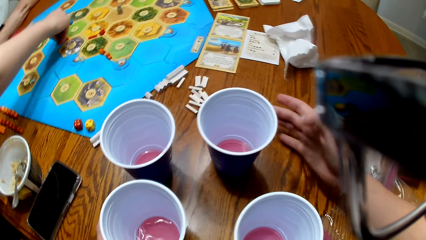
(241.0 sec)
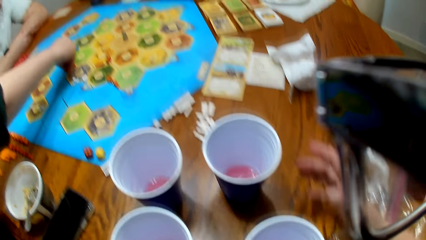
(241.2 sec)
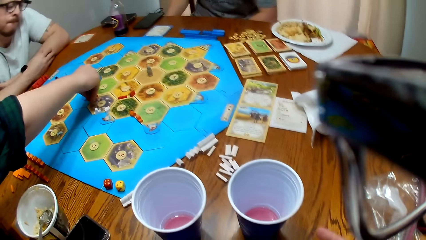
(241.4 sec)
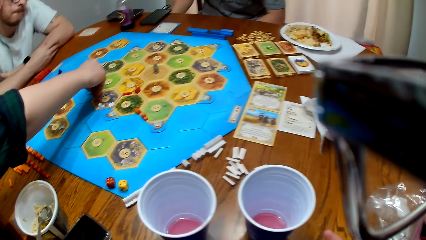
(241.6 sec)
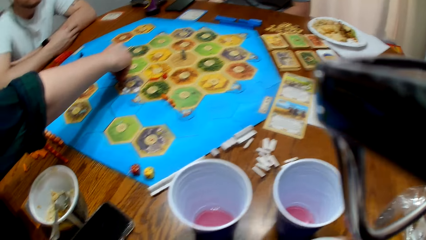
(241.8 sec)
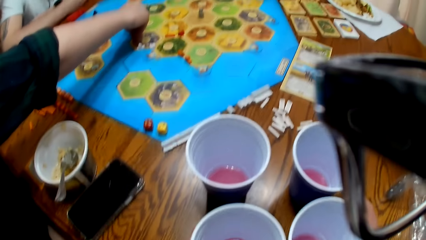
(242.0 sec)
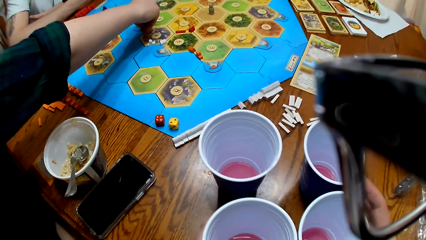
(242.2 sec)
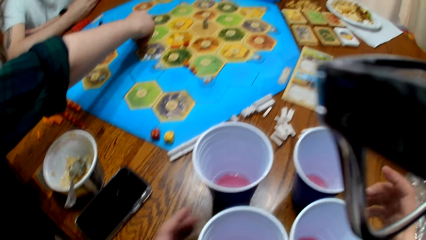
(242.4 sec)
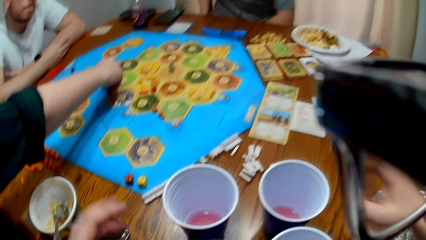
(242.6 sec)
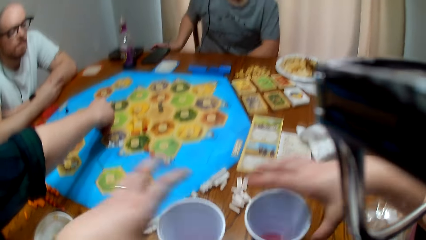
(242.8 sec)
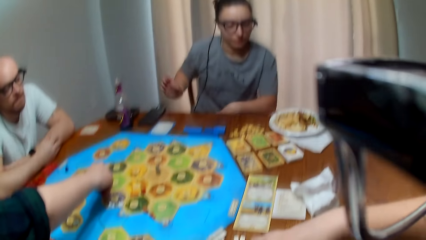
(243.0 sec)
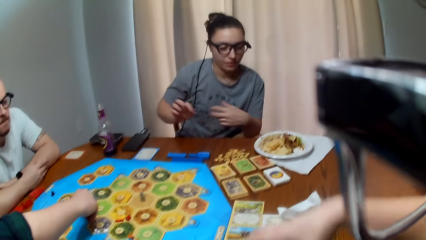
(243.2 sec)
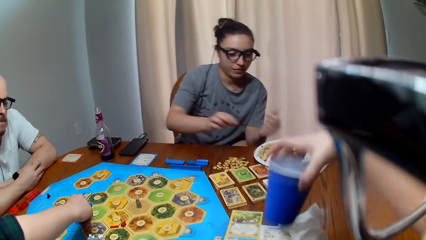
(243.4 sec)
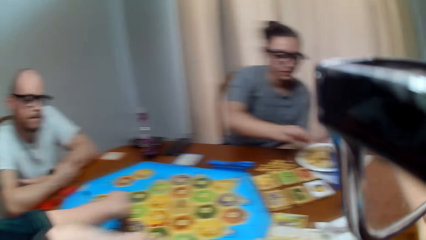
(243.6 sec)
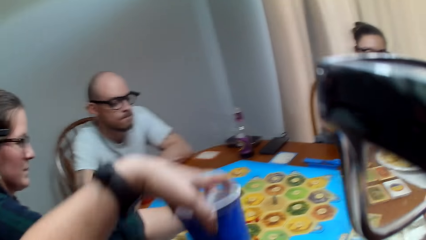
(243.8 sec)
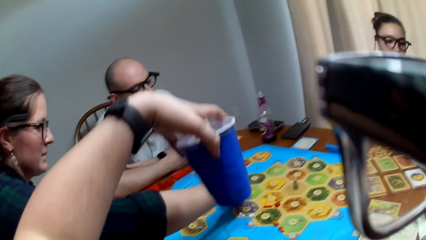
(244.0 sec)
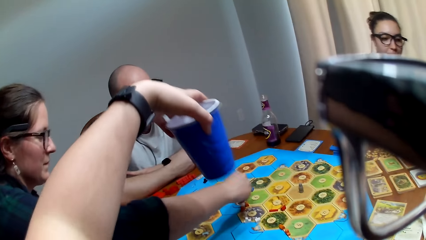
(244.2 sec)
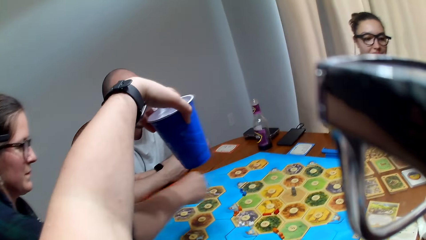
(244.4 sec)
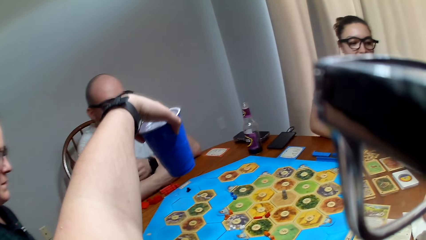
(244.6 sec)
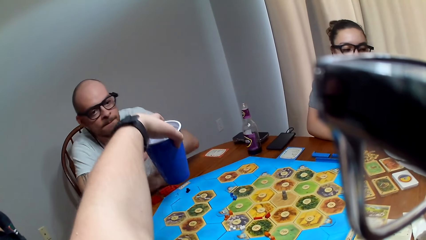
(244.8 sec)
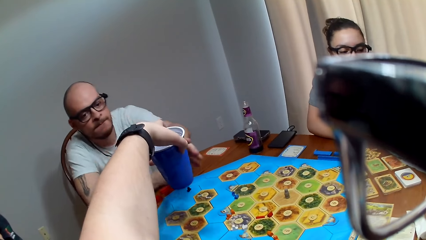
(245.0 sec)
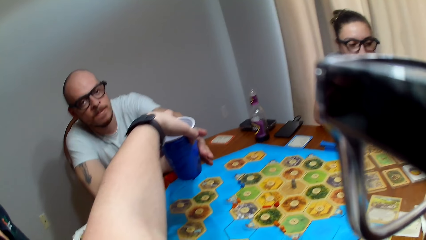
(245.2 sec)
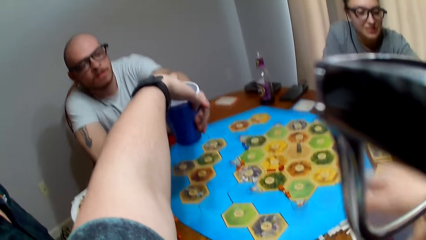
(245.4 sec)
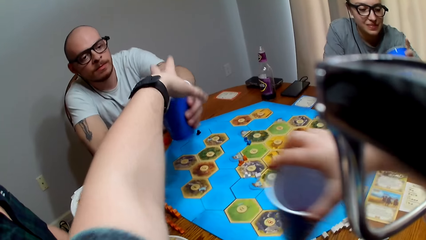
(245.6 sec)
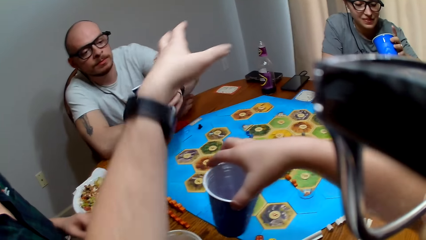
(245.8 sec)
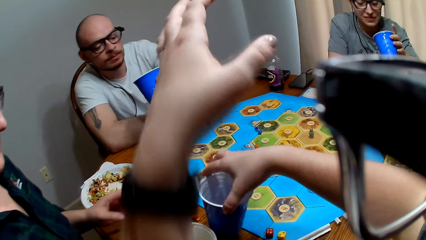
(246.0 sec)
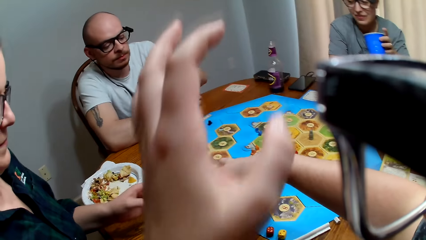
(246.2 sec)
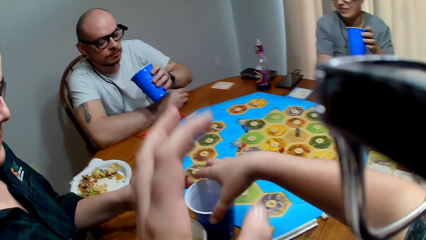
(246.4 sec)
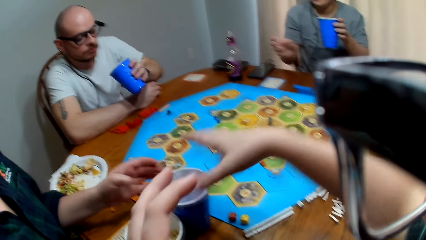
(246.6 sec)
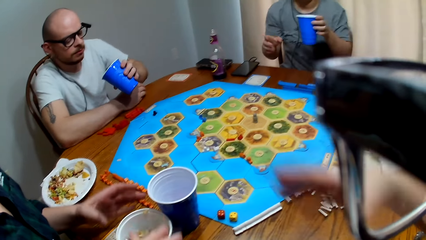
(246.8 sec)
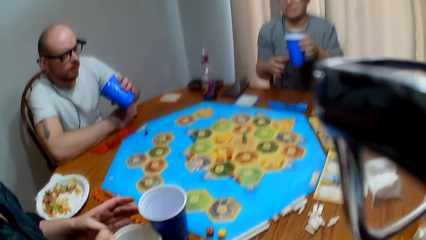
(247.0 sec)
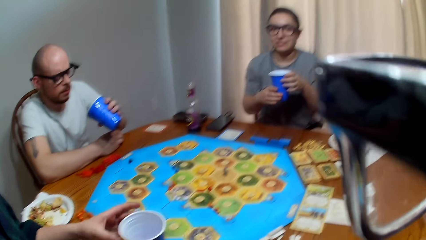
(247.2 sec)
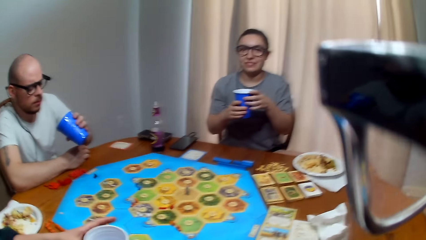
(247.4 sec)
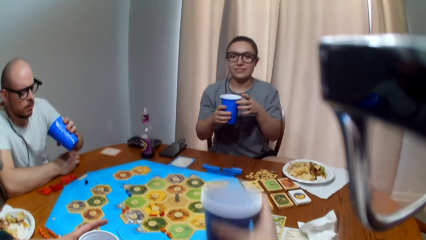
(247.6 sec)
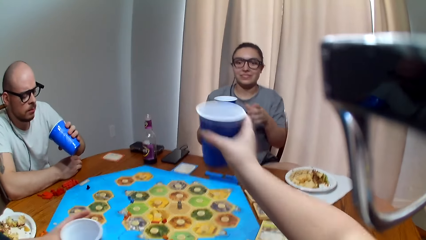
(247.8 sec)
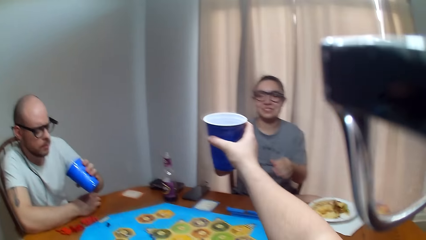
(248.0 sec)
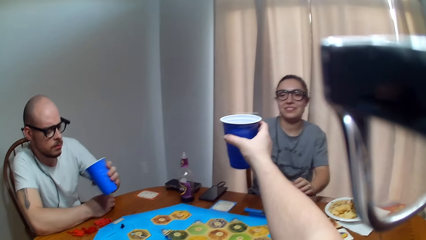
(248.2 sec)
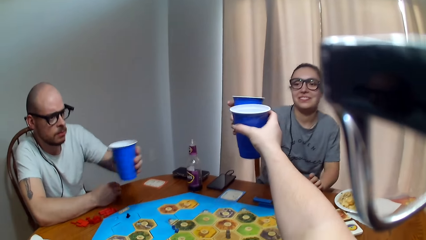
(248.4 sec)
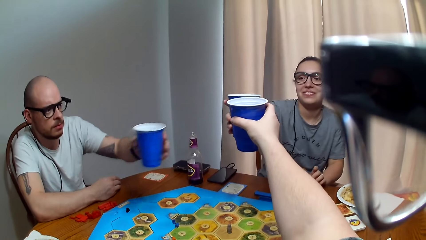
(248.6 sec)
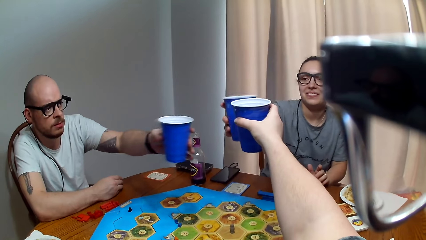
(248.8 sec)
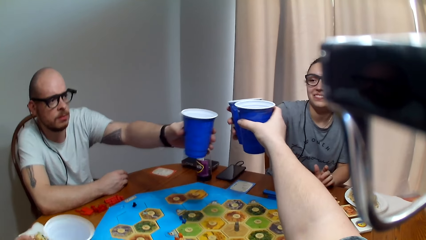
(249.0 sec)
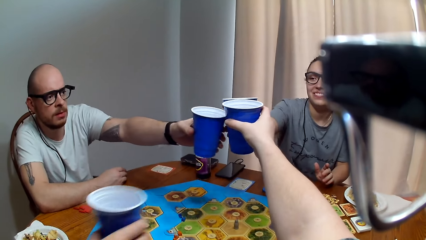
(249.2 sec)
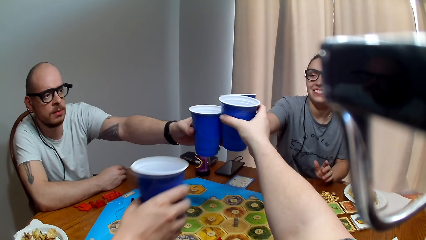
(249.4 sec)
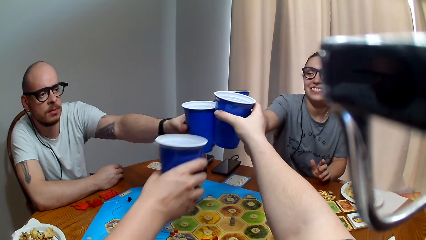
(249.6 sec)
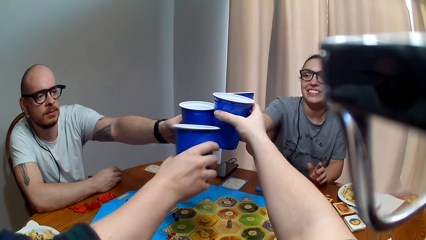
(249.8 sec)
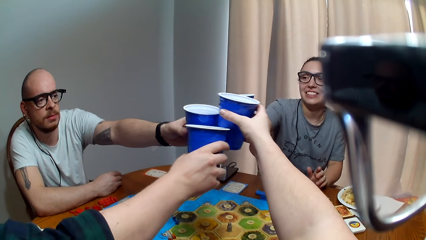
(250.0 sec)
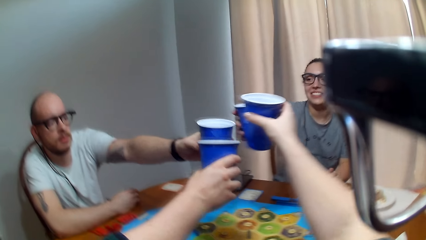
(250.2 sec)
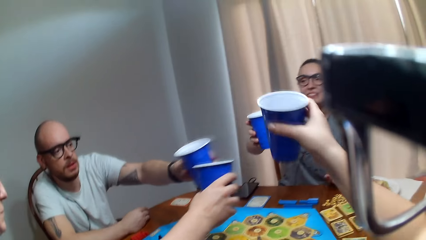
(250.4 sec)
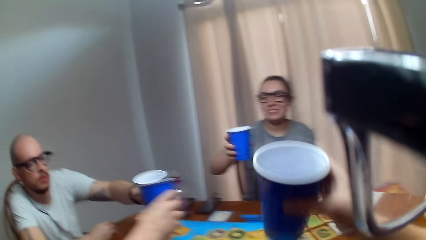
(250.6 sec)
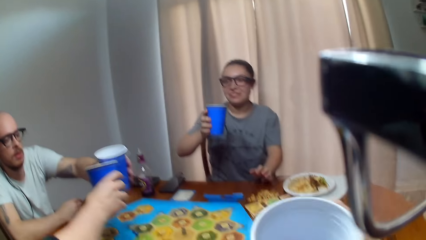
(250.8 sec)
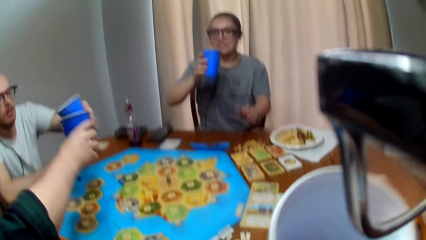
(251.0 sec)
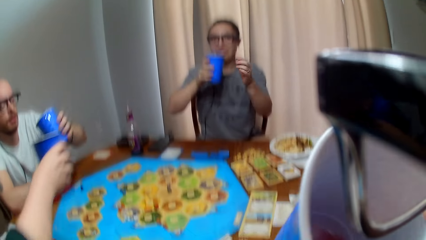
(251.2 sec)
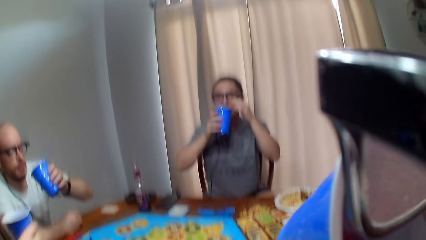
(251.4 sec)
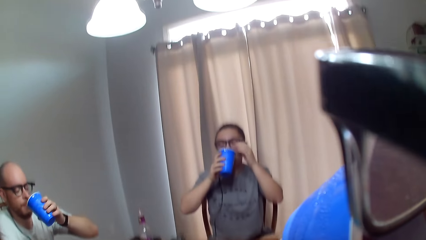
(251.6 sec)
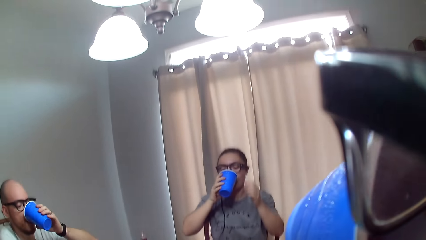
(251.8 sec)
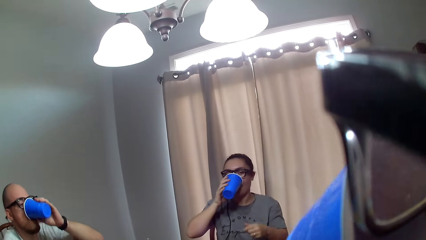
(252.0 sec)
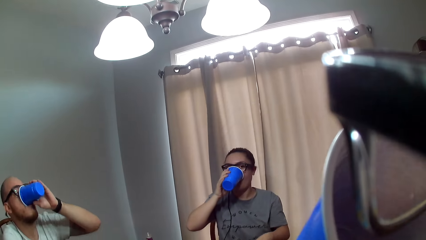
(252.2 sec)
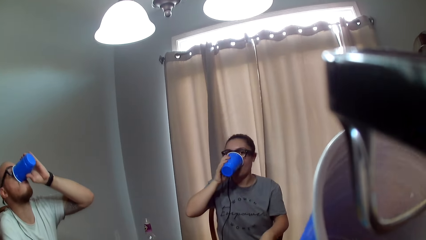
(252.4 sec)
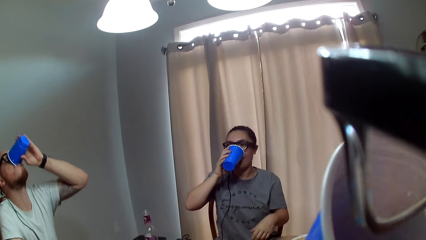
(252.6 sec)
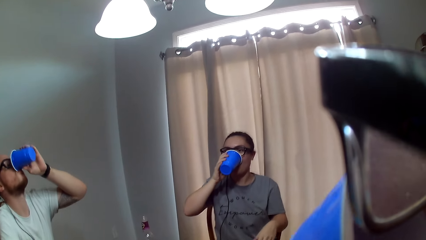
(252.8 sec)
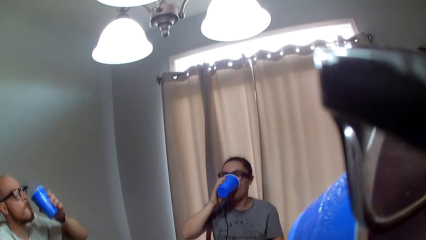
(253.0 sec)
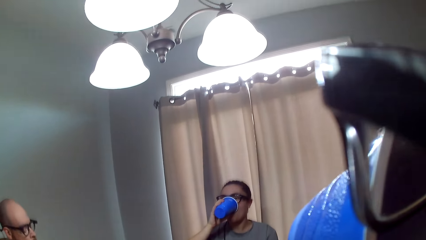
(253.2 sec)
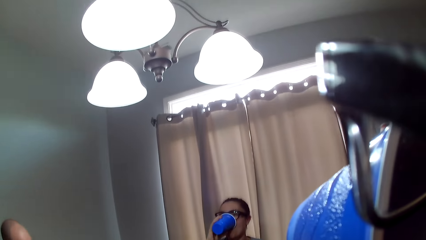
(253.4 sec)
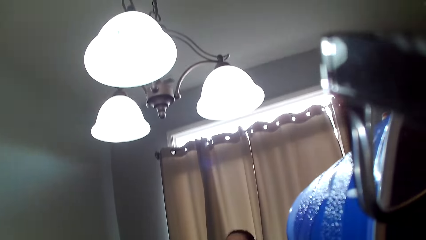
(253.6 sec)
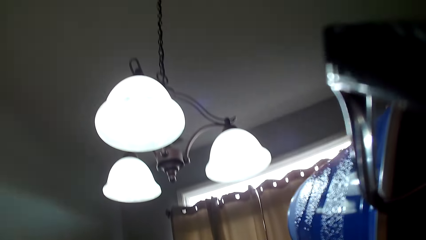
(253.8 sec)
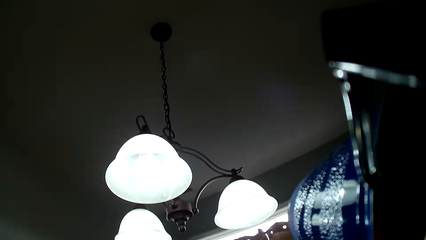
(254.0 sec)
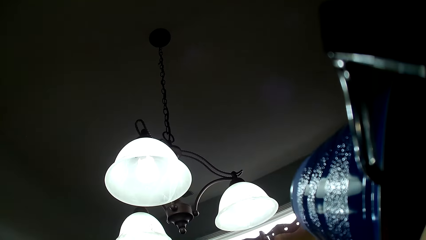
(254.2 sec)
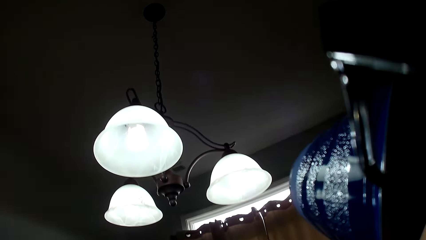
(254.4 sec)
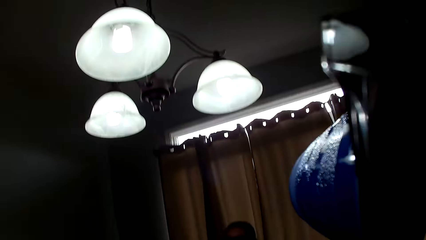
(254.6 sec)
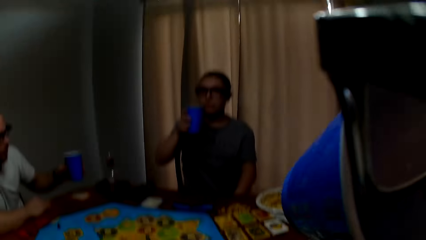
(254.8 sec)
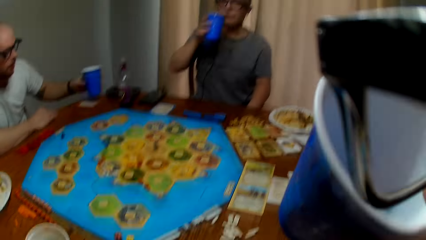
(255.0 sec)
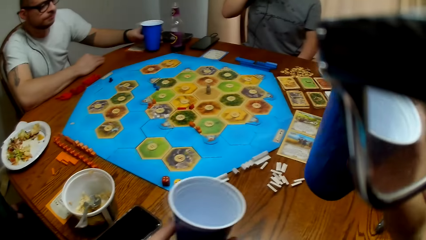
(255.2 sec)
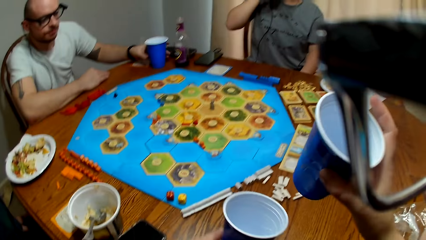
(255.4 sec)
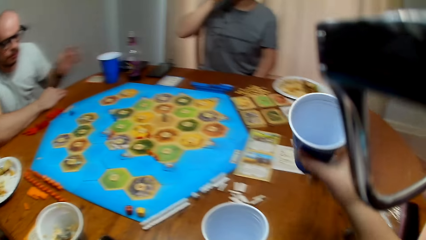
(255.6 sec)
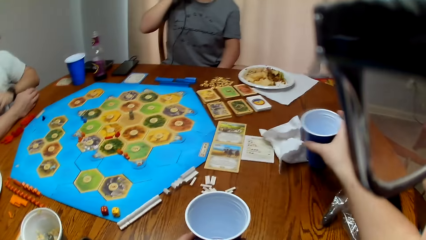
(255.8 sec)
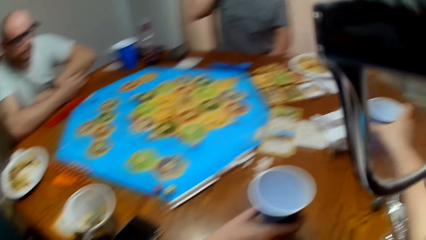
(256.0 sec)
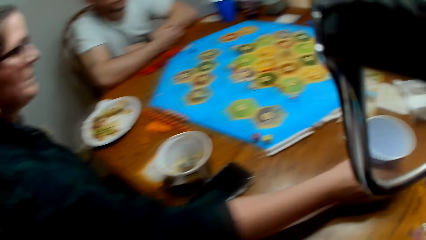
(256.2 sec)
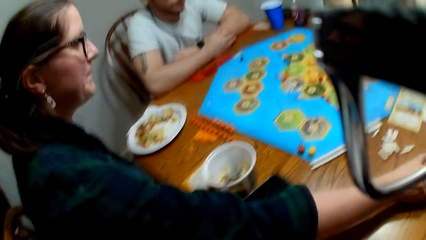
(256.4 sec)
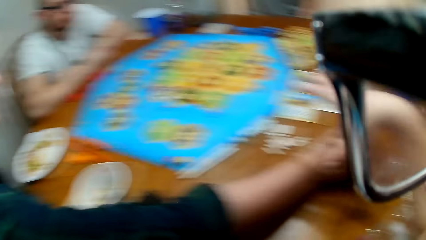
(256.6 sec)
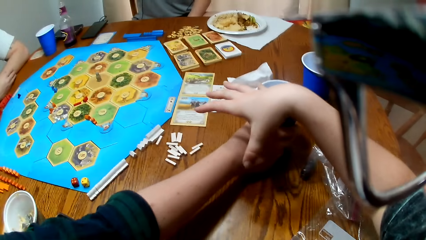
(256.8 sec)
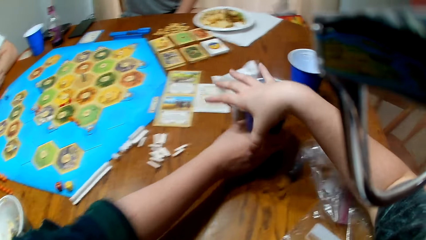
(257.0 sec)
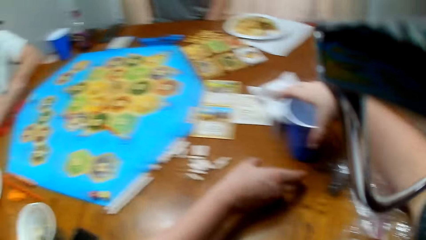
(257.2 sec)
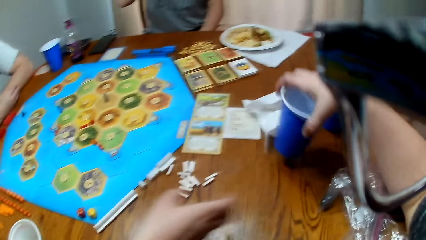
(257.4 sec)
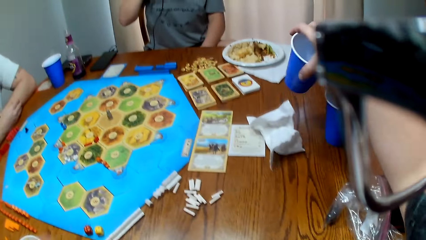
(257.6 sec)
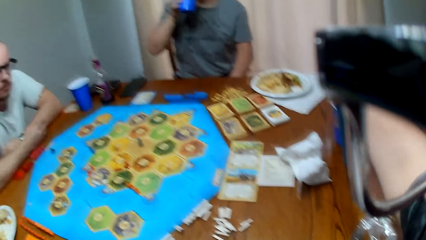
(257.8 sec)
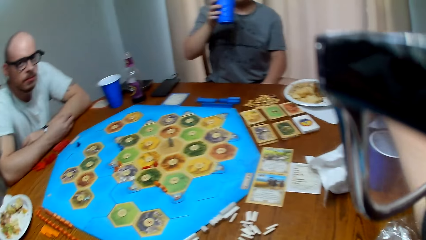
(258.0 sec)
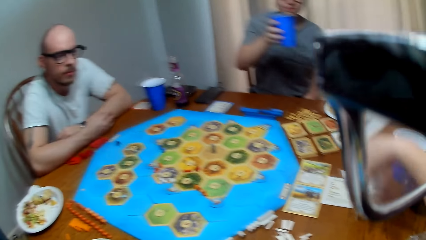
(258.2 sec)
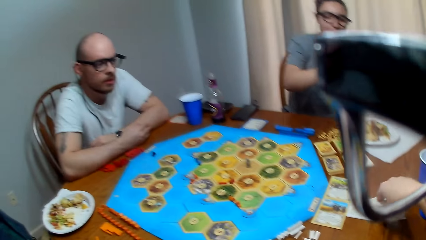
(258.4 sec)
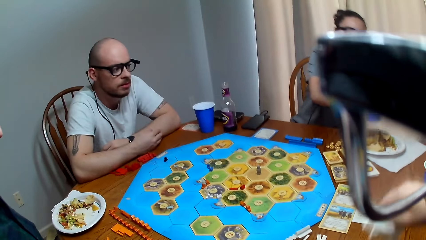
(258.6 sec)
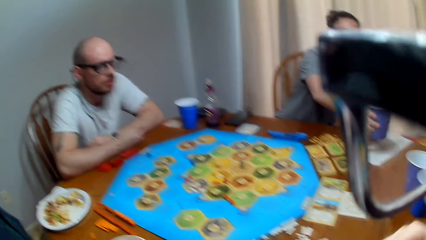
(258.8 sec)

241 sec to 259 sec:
A woman places the peg on the game board. The camera wearer distributes the drinks. They lift up the drinks. A man takes a drink from the camera wearer. The woman picks up a drink on the table. The man, another woman, the first woman and the camera wearer raise their cups together. The camera wearer, the first woman, the other woman and the man make a toast. The man, the other woman, the first woman and the camera wearer take the drink. The first woman and the camera wearer place the cups aside on the table. The camera wearer moves the cup.
